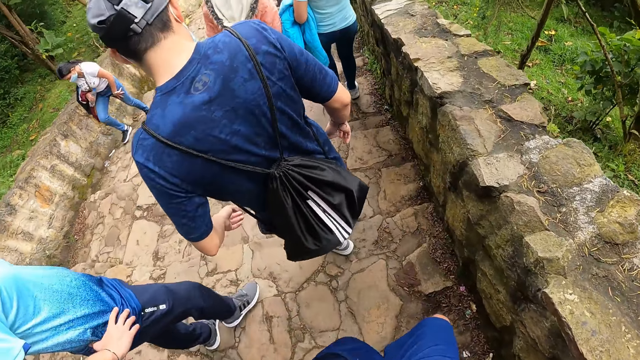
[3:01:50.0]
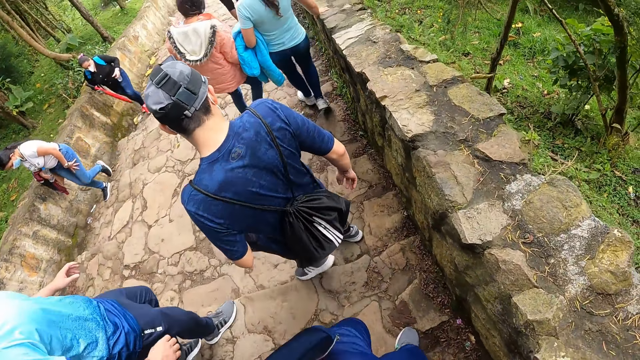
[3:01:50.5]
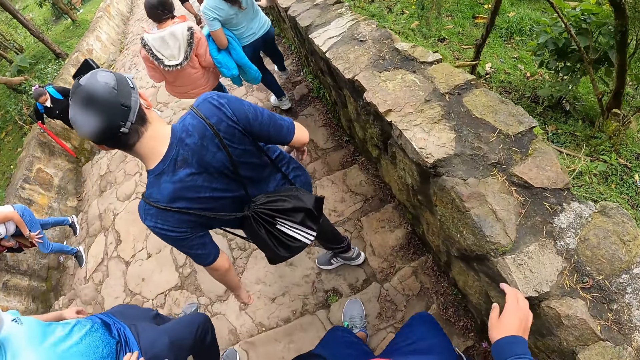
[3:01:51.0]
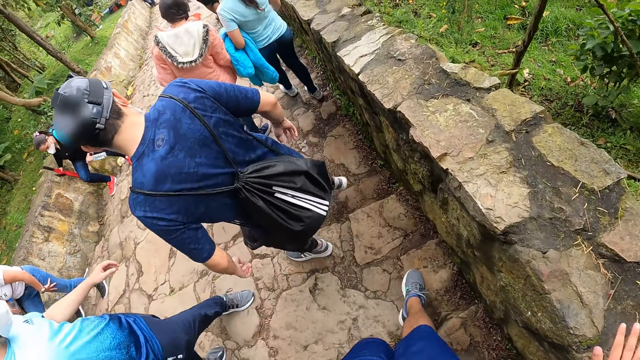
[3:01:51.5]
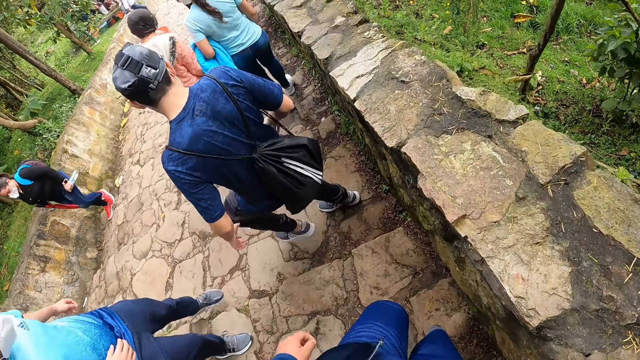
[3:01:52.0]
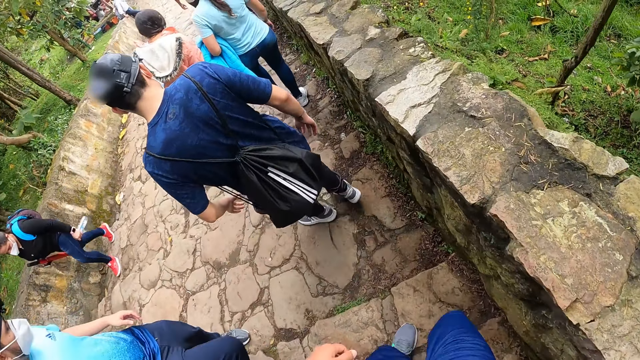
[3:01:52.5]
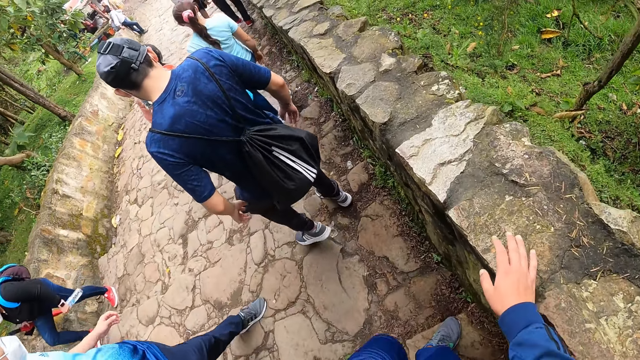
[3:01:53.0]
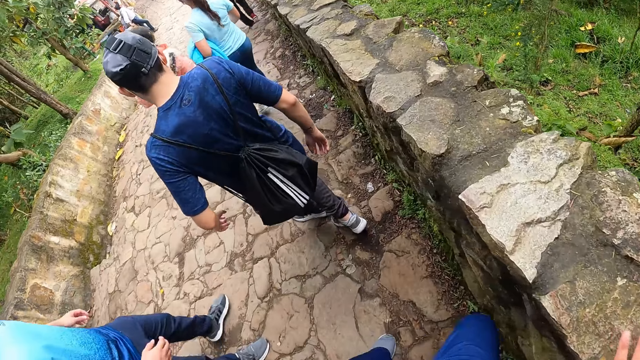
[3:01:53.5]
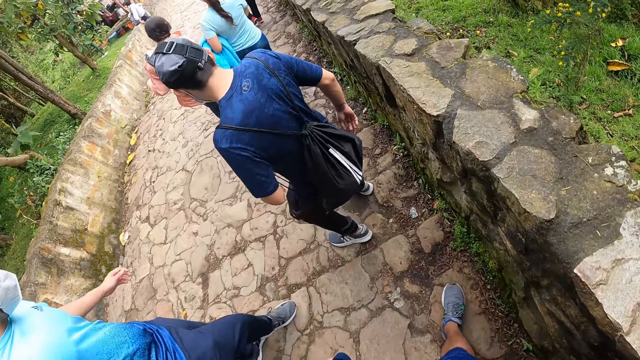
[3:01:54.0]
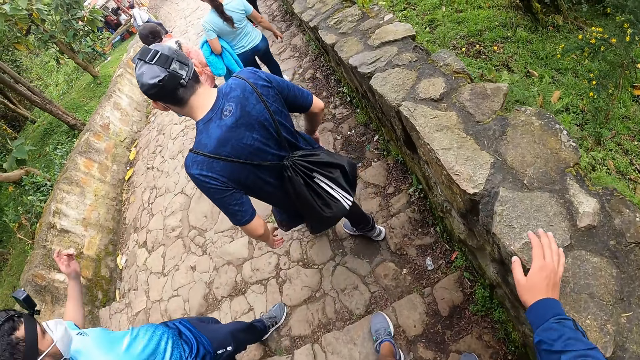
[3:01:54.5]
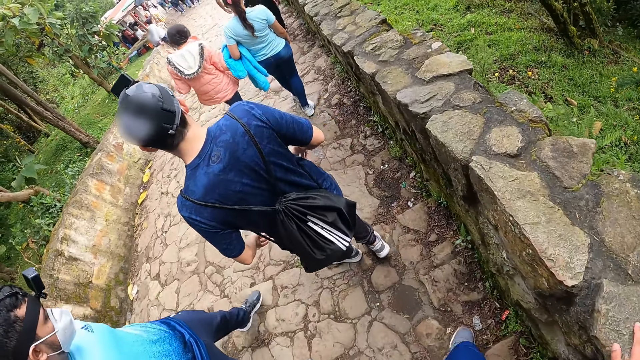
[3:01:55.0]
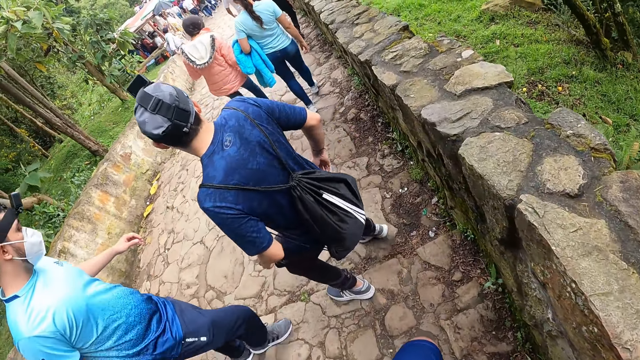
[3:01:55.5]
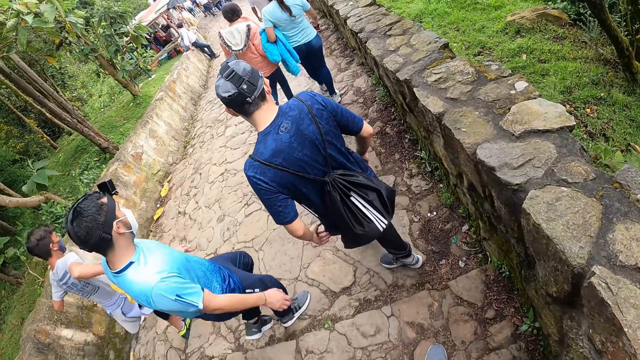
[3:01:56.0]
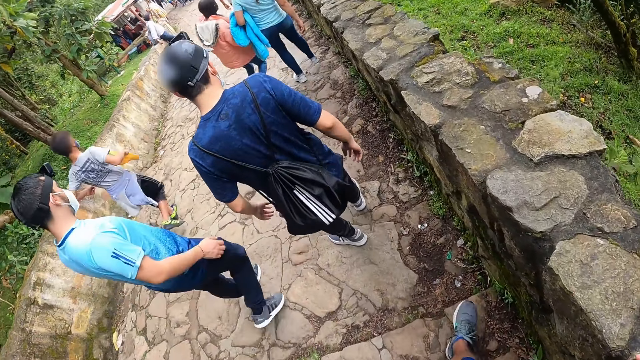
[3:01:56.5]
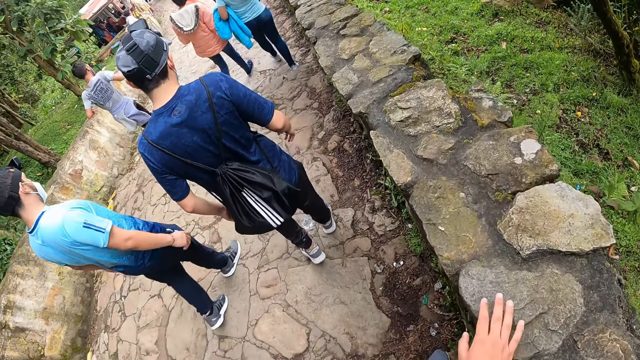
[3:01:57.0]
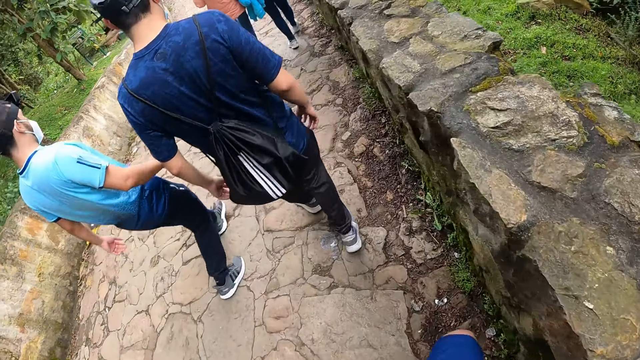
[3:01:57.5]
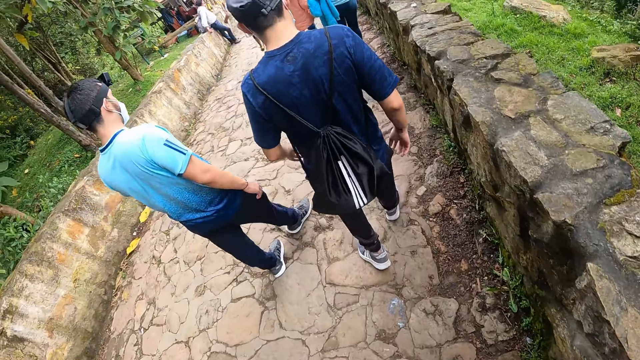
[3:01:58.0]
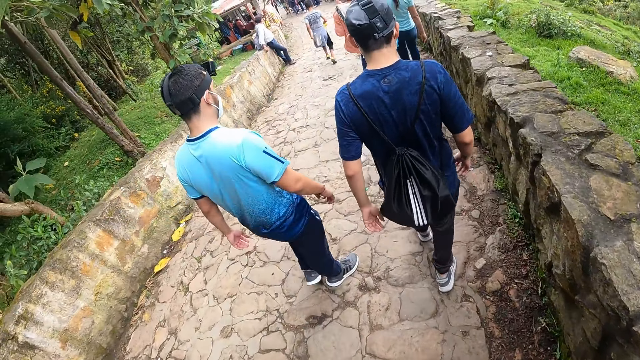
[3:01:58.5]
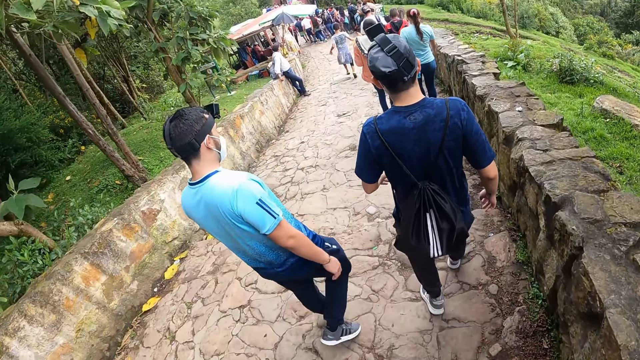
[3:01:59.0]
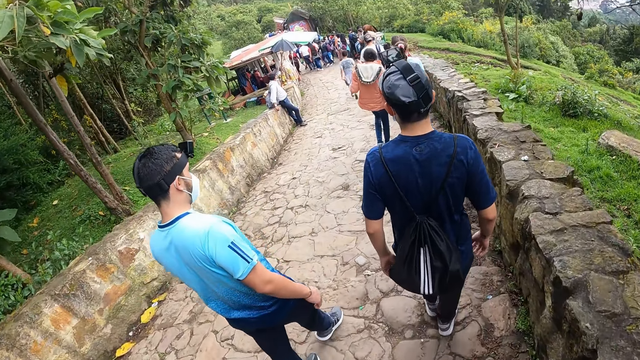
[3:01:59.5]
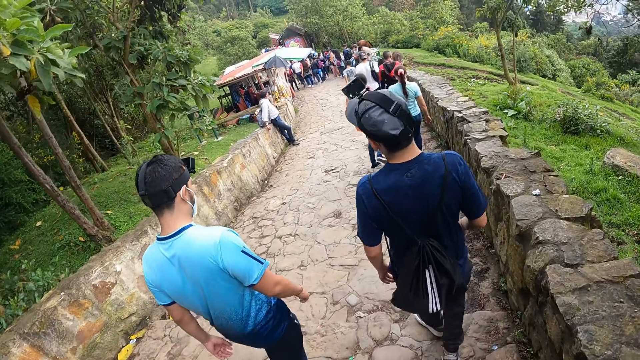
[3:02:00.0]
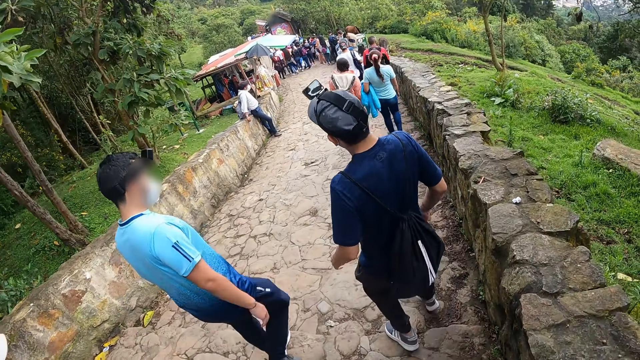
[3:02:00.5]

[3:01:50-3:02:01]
The camera wearer touches the short fence with his right hand. He supports himself on a stairs wall. He touches the short fence with his right hand repeatedly.

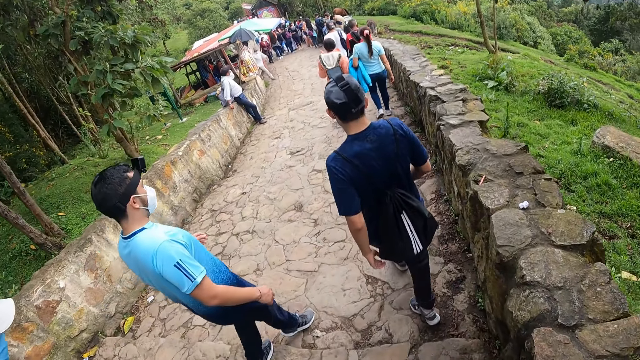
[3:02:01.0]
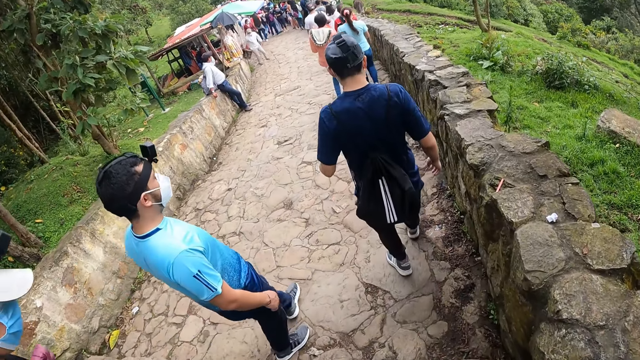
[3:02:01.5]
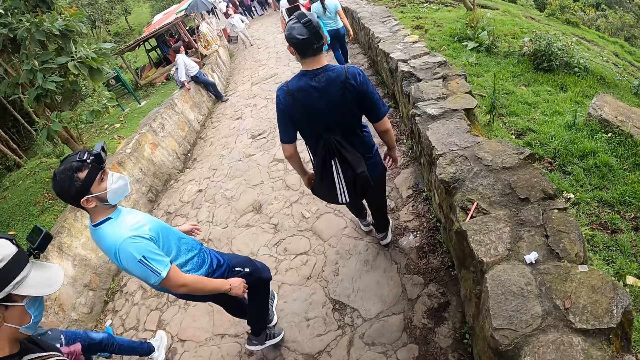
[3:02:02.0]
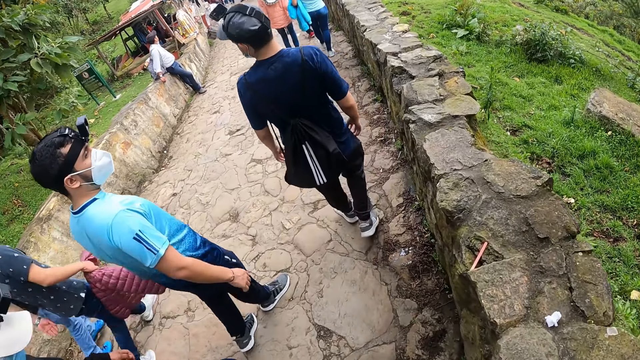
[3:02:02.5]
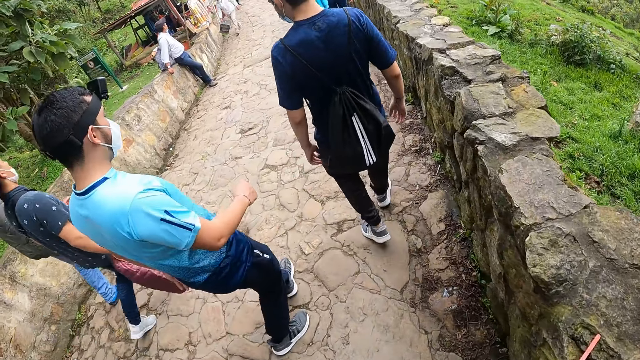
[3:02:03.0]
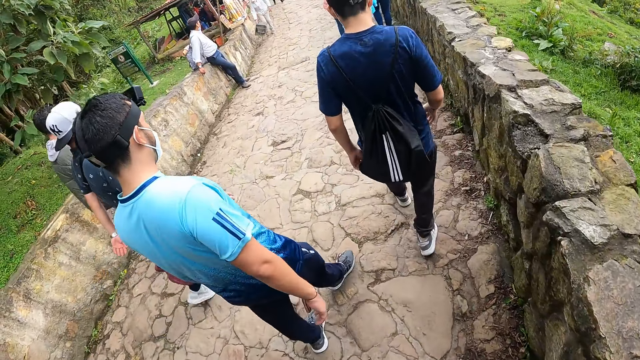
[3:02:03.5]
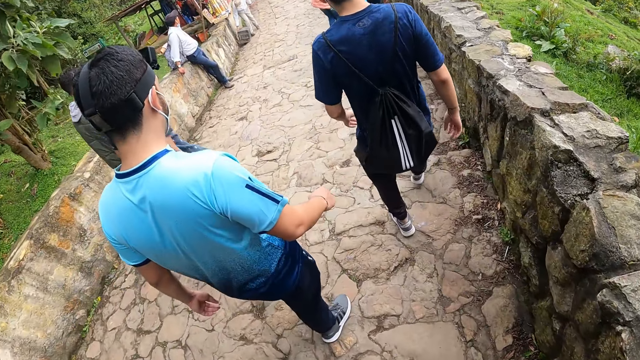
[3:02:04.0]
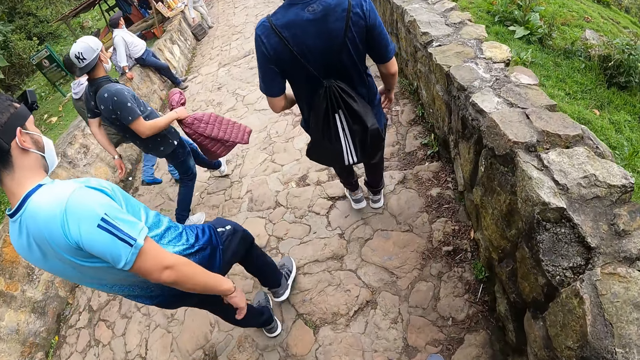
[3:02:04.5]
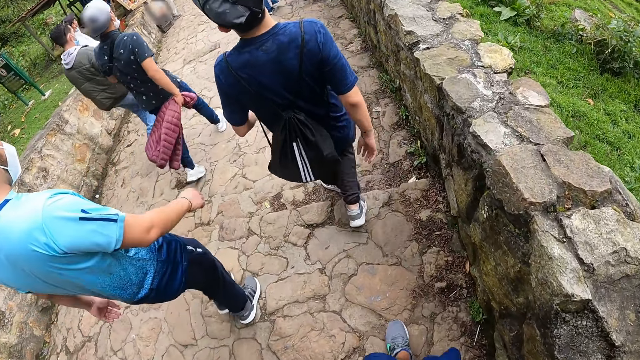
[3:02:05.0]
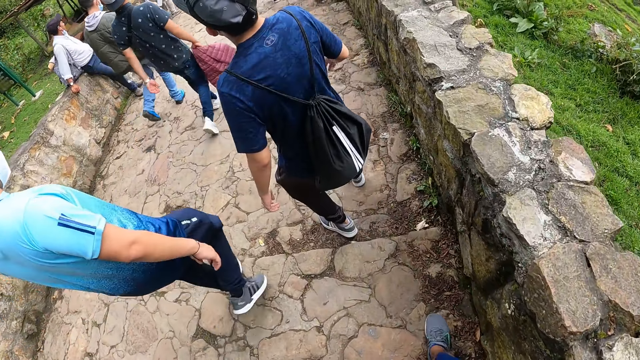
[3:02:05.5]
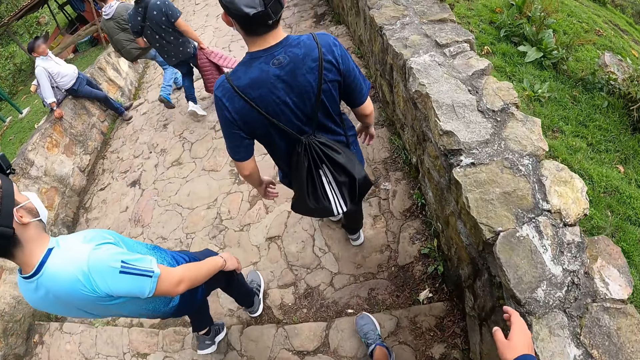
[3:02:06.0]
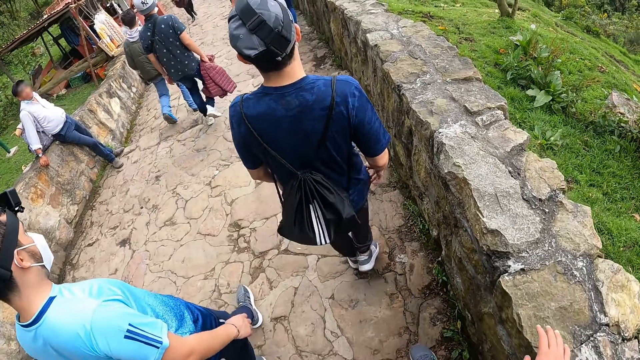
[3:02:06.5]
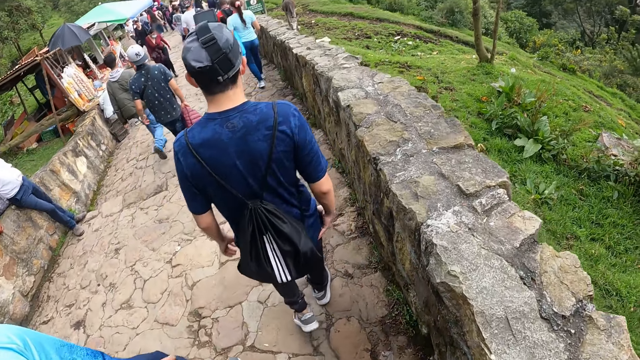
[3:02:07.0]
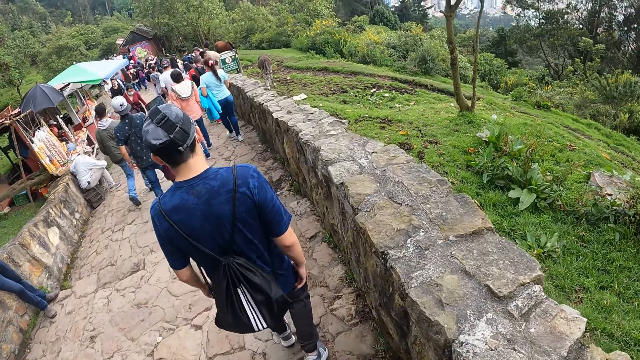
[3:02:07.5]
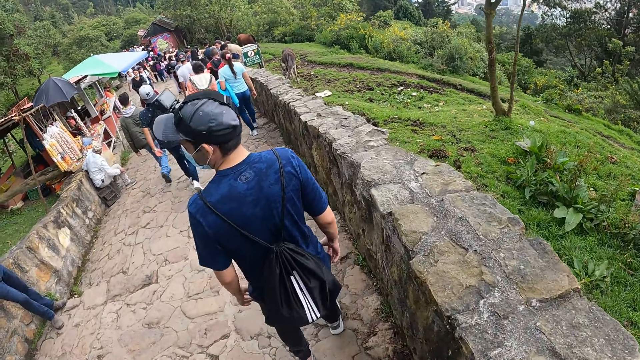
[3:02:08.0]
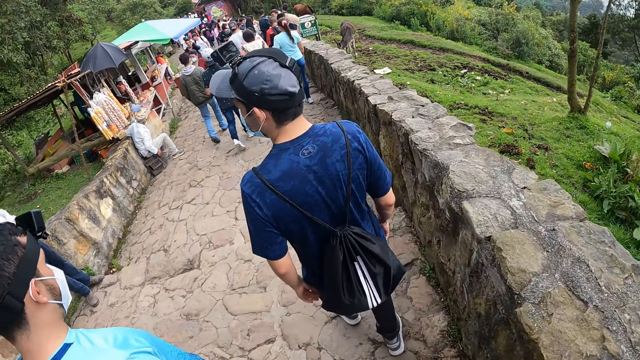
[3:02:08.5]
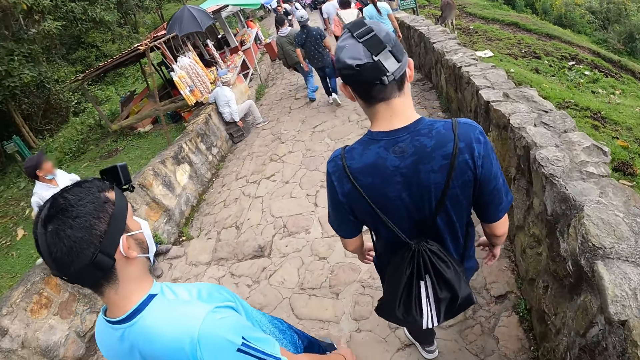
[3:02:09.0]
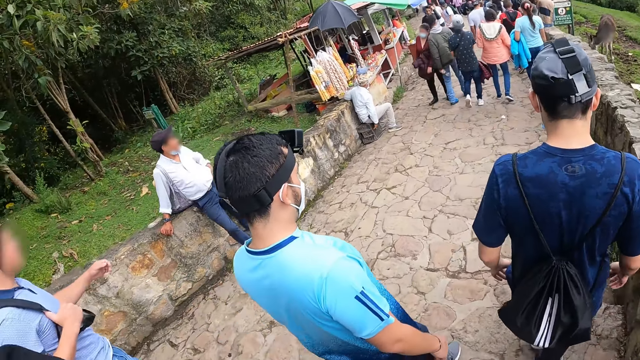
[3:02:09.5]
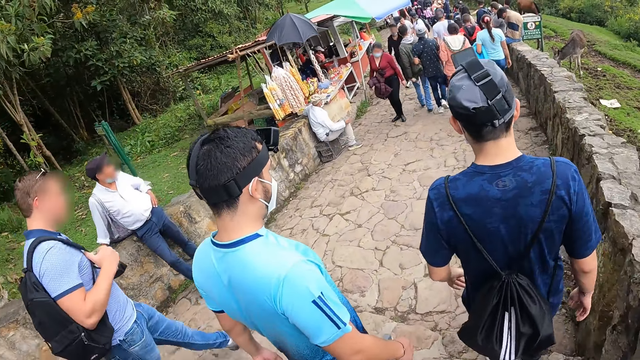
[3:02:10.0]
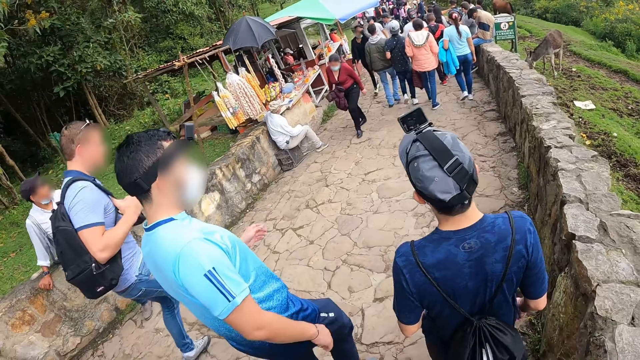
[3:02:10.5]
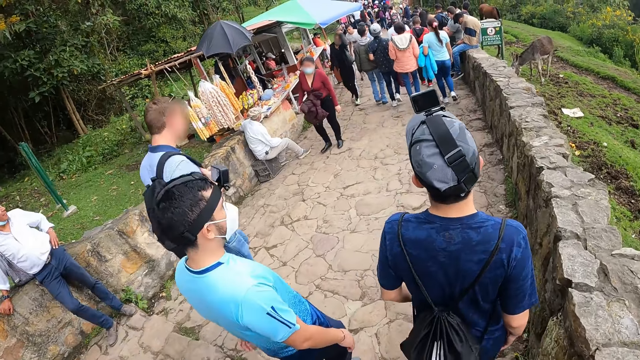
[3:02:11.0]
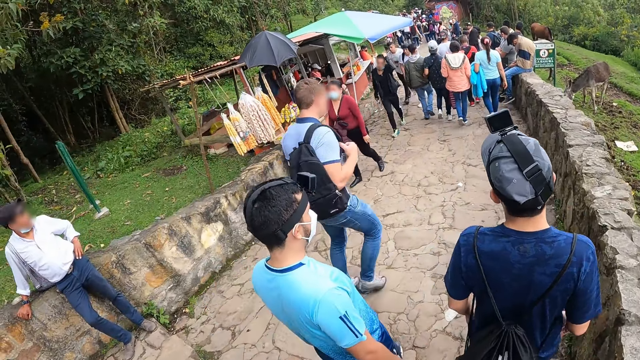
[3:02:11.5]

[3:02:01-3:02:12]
The camera wearer touches the short fence with his right hand.
